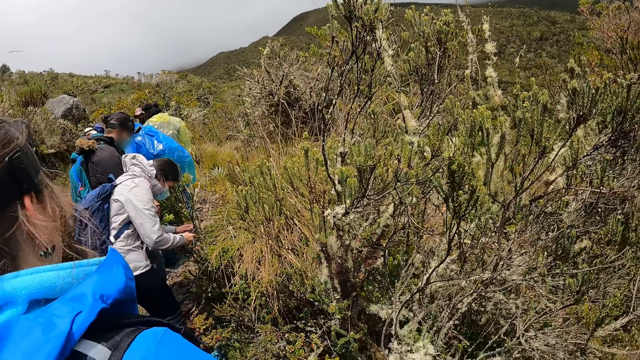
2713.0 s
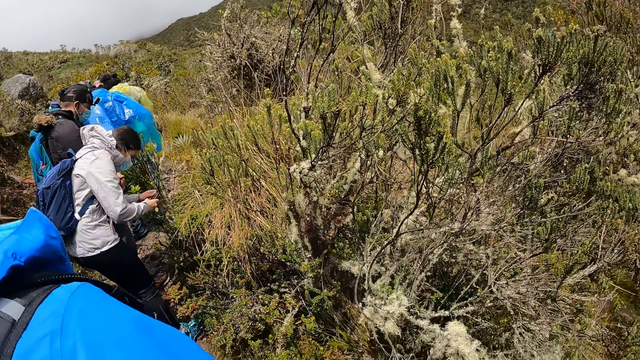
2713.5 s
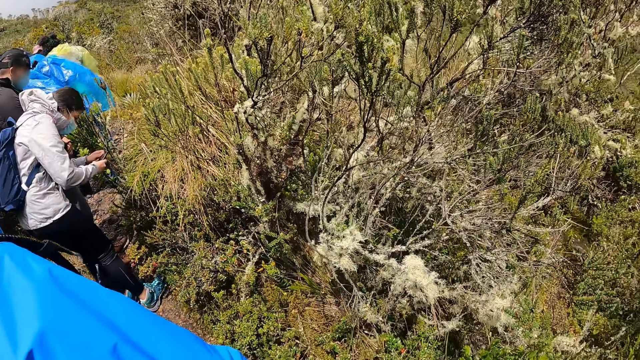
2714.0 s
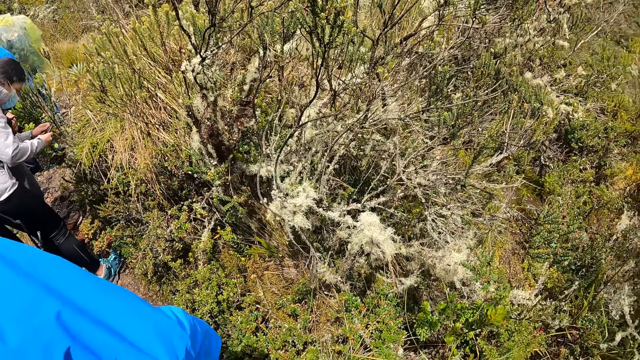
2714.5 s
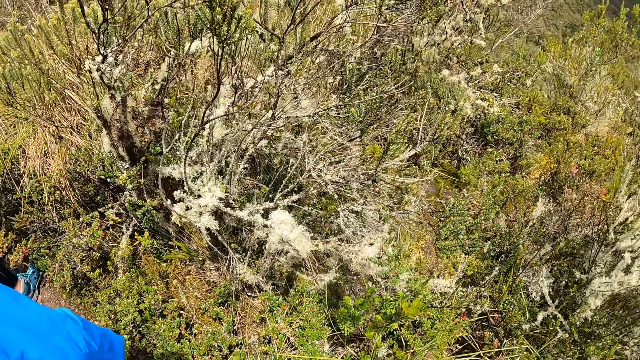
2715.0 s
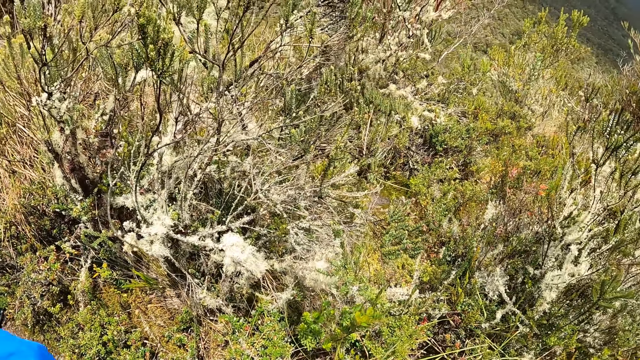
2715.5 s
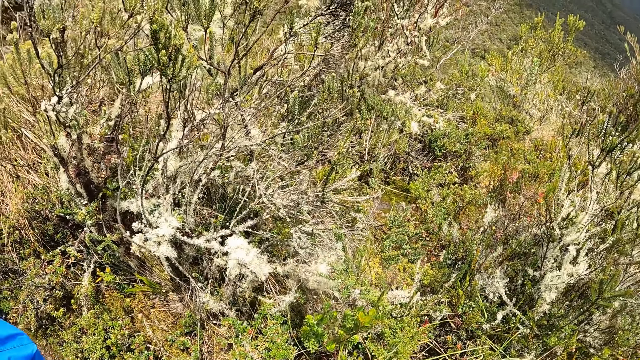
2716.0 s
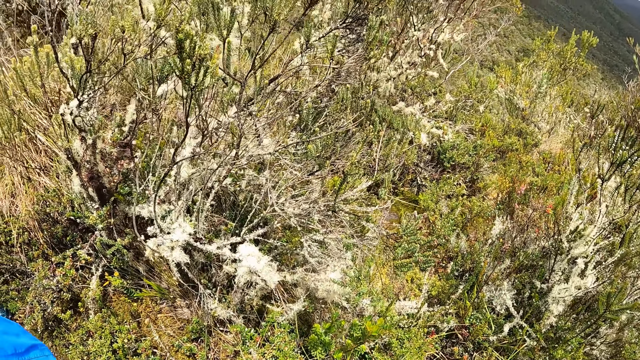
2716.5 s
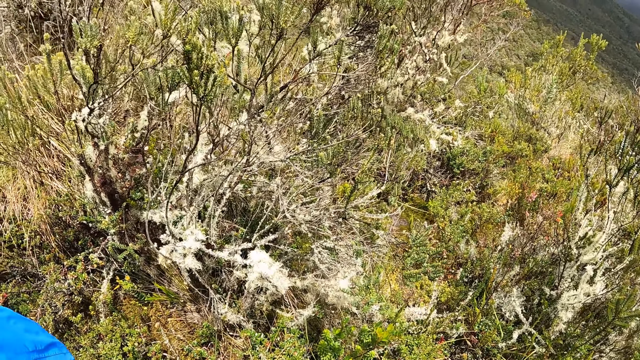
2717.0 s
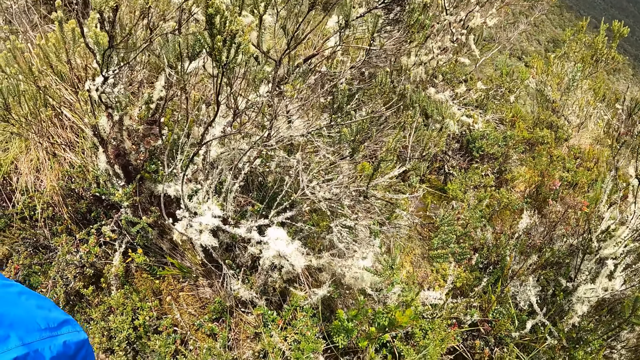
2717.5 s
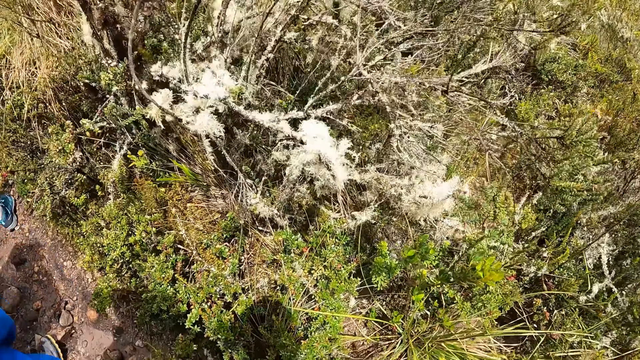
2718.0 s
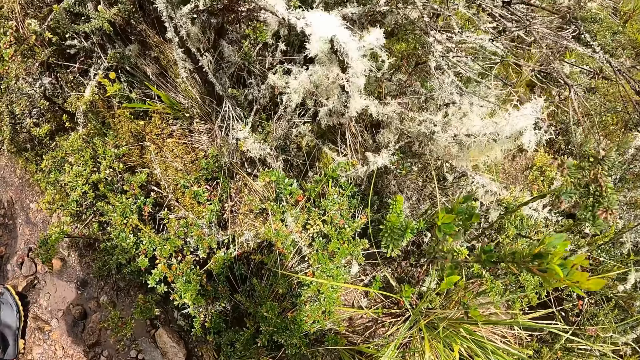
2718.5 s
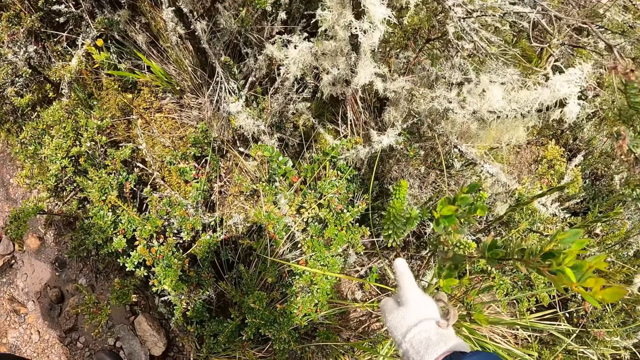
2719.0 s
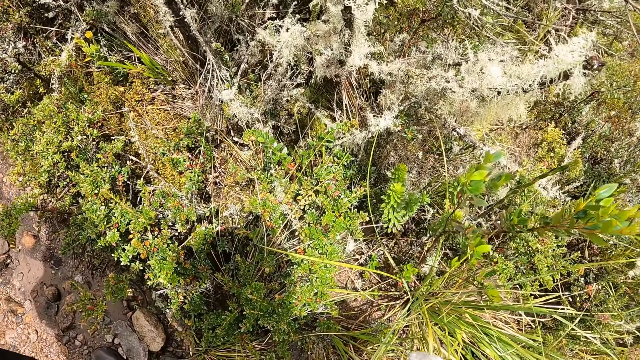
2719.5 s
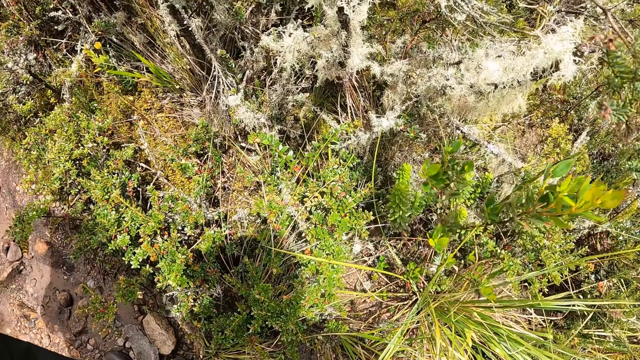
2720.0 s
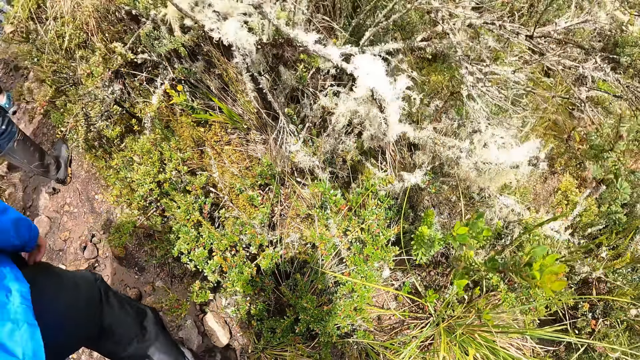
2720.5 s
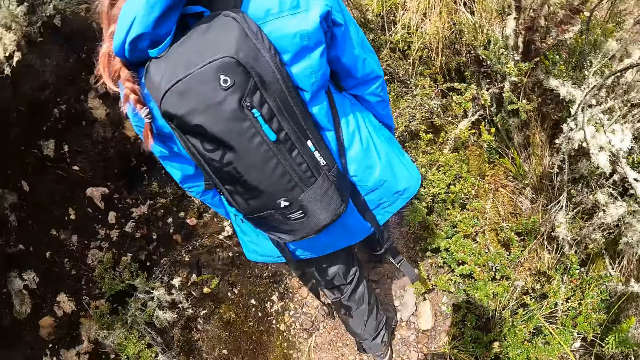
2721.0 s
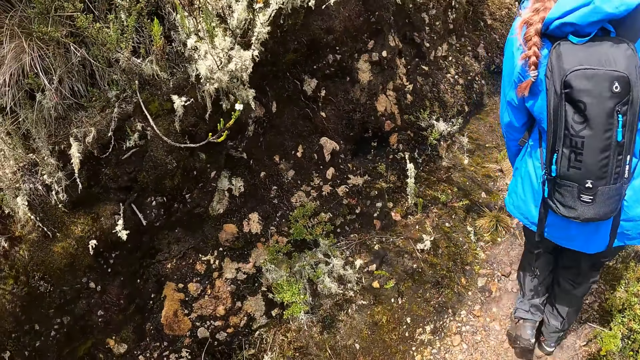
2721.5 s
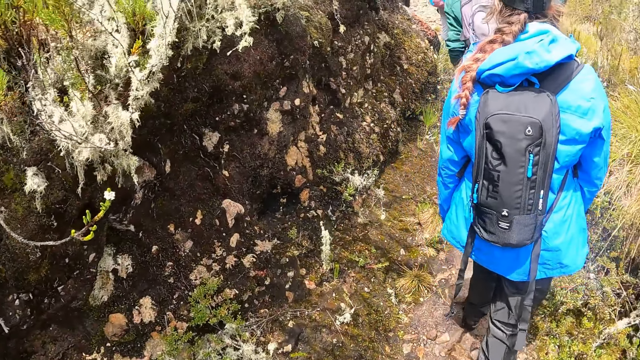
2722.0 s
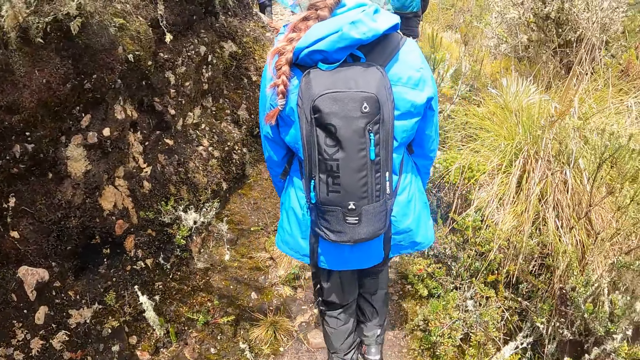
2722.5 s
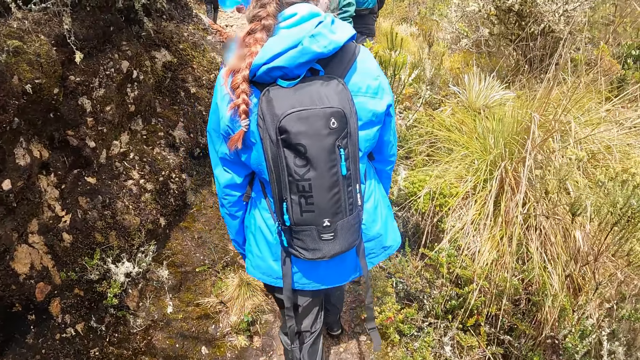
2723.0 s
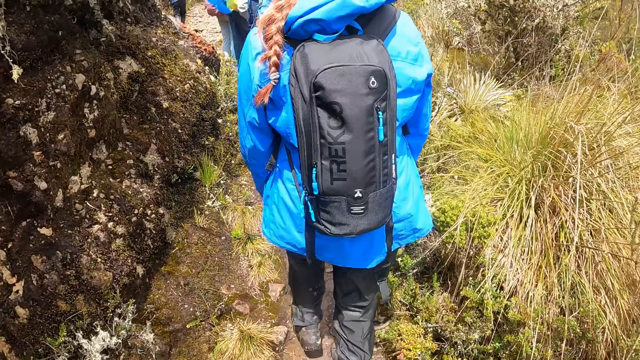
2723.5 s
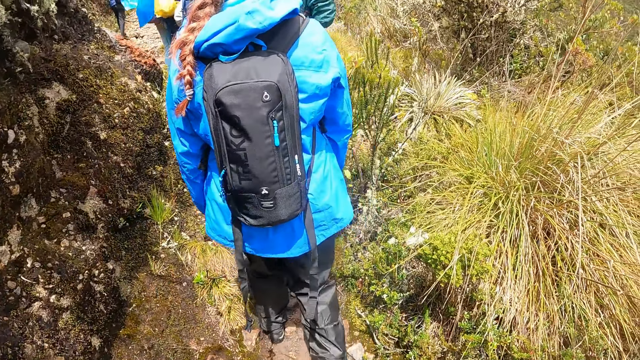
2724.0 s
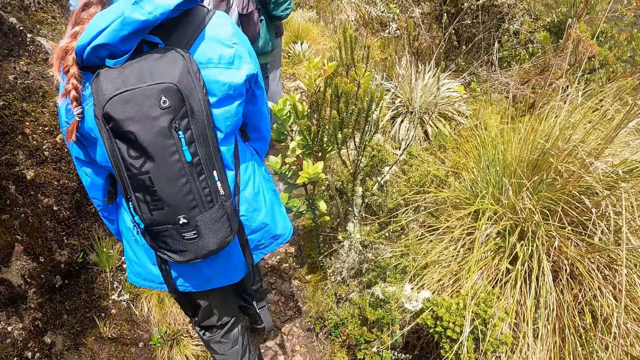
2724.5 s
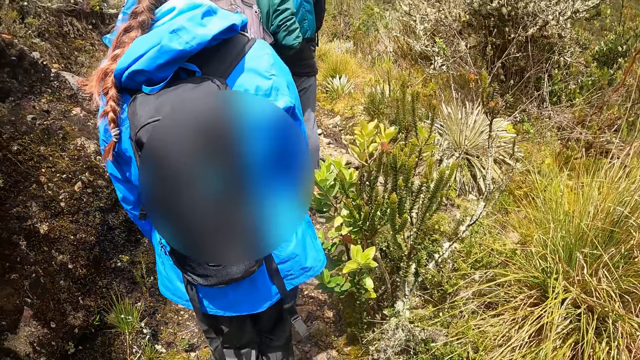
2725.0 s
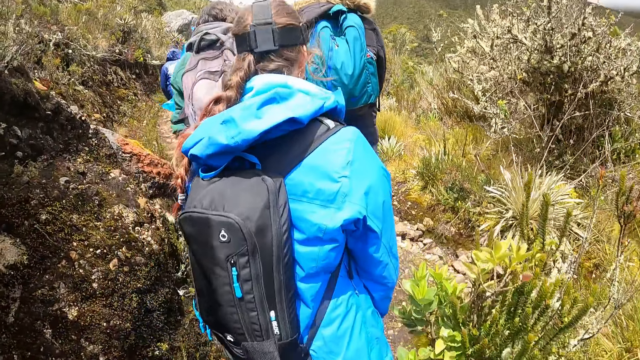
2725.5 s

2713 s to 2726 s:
The camera wearer looks around the mountain. He points at the ground or plant with his left hand. He walks on a field with a woman and a group of people.

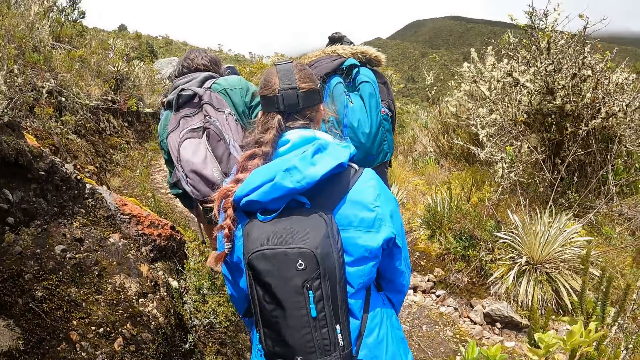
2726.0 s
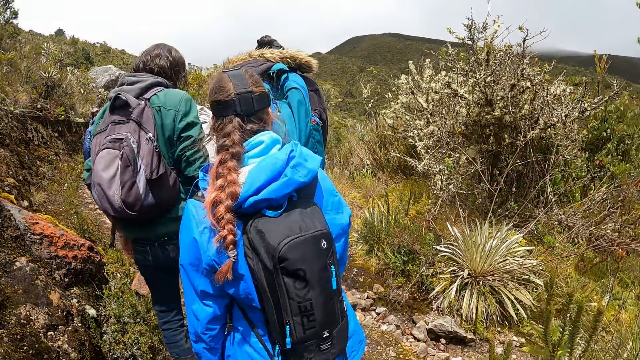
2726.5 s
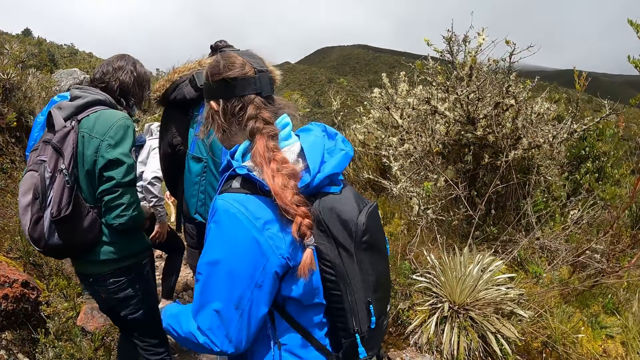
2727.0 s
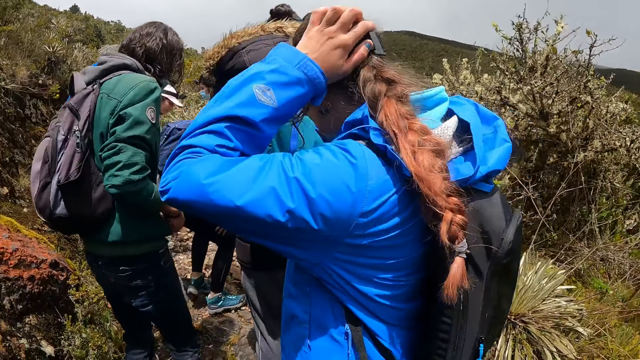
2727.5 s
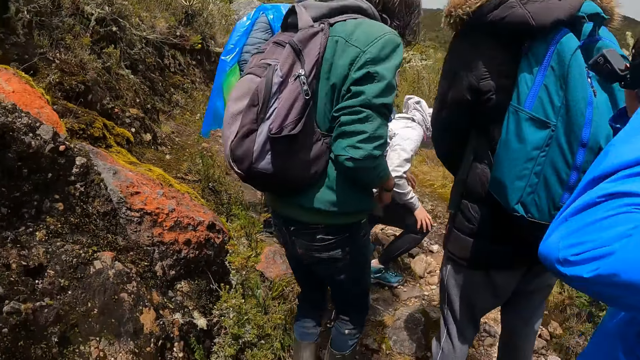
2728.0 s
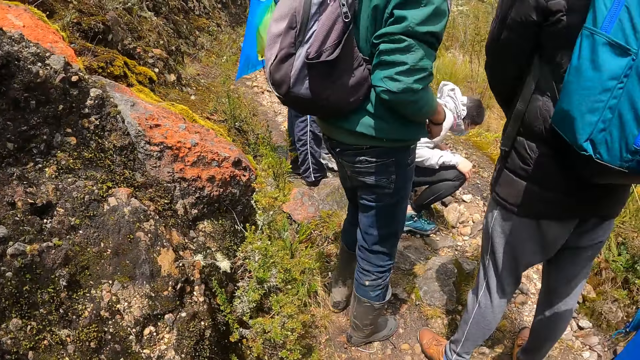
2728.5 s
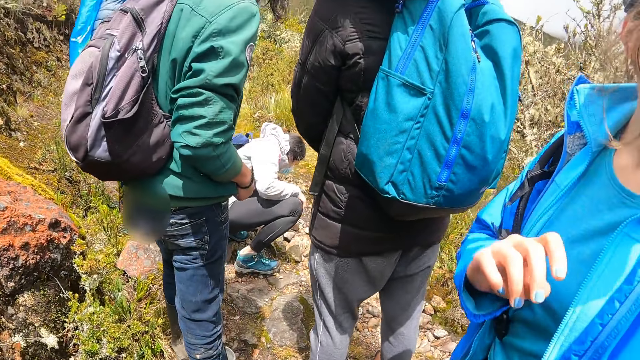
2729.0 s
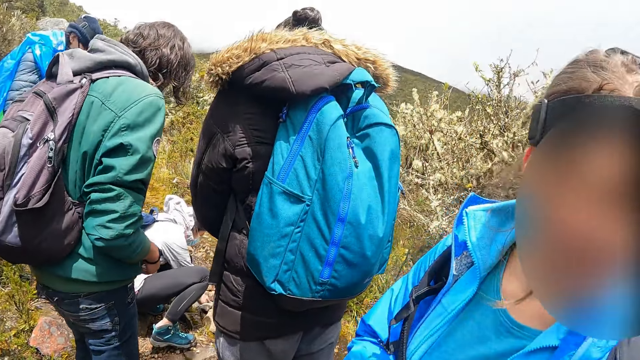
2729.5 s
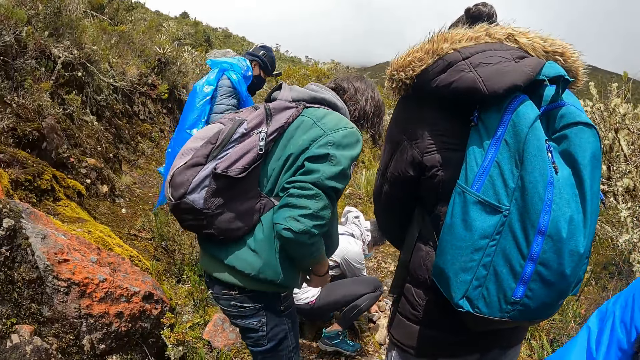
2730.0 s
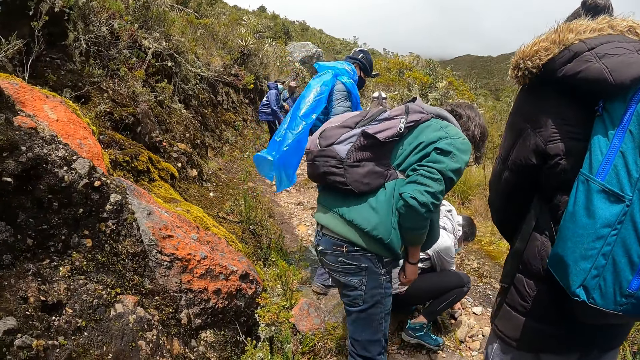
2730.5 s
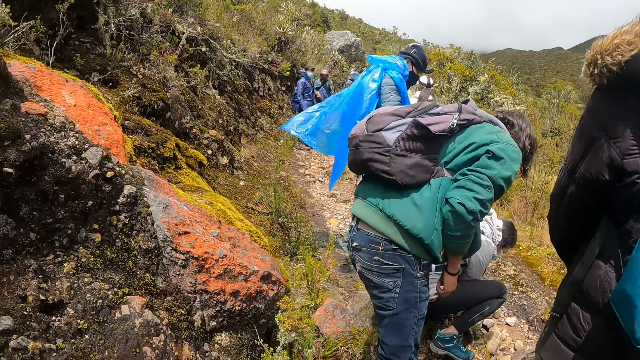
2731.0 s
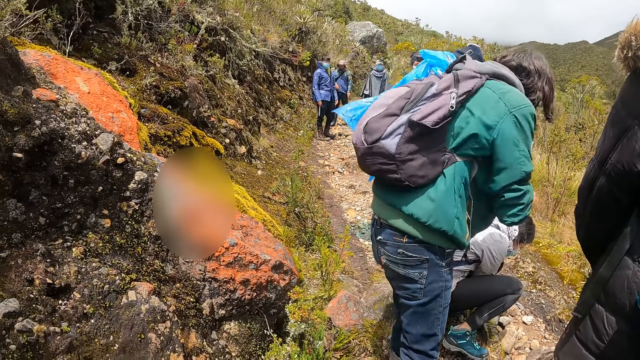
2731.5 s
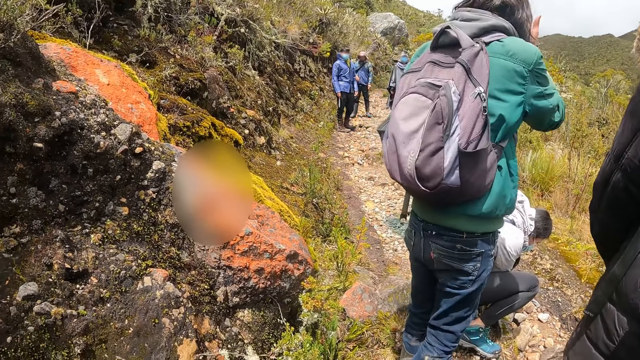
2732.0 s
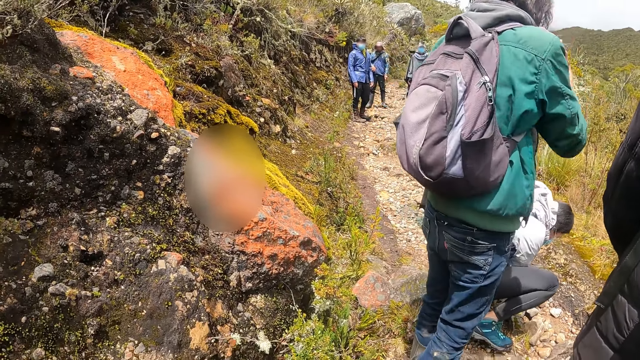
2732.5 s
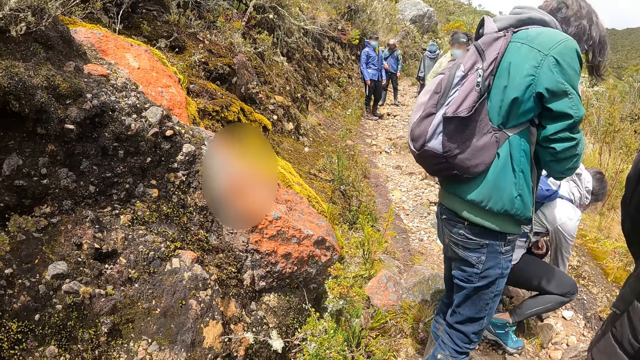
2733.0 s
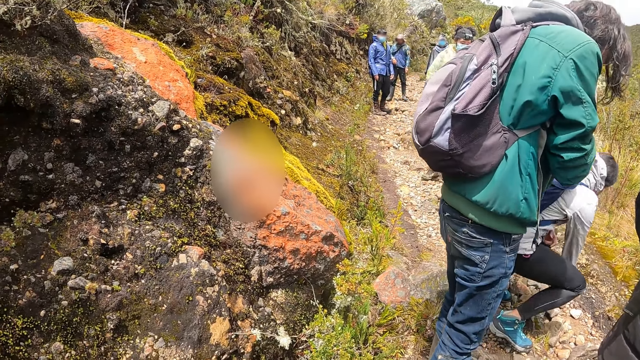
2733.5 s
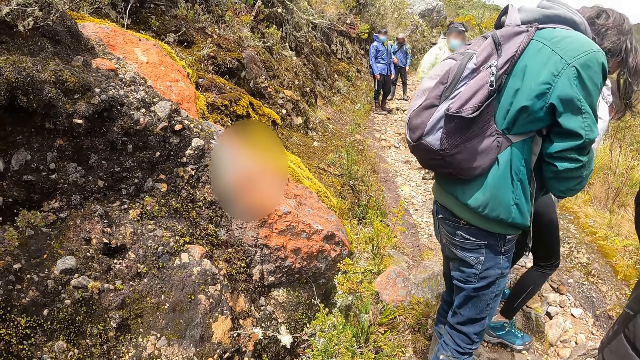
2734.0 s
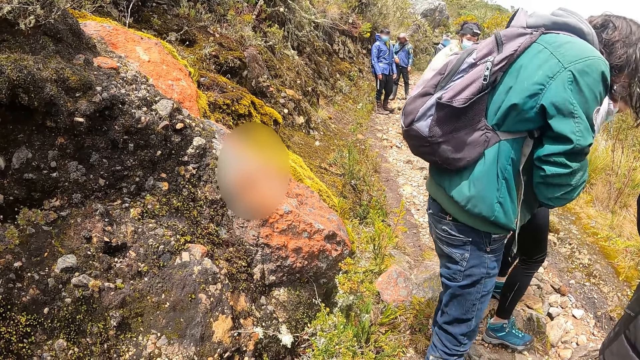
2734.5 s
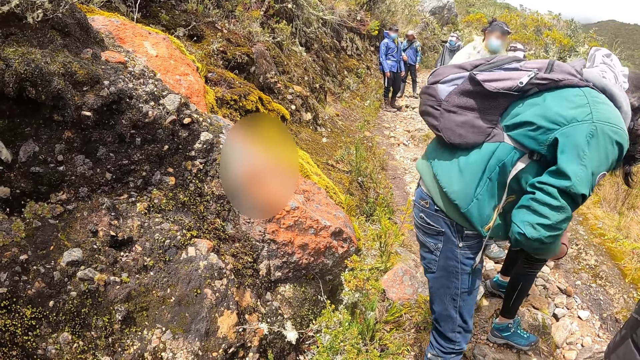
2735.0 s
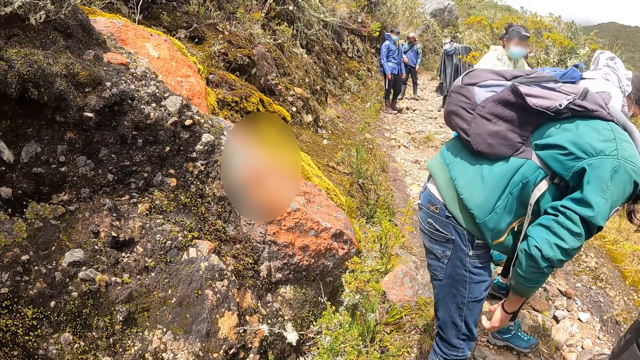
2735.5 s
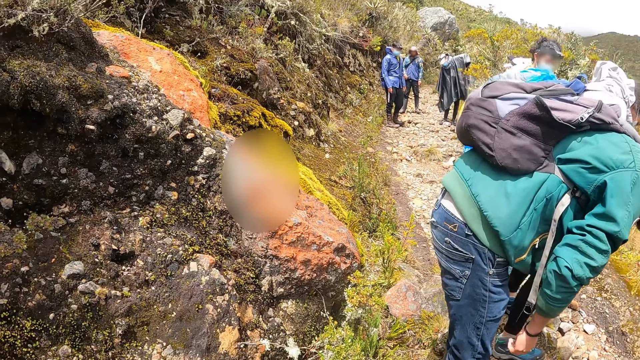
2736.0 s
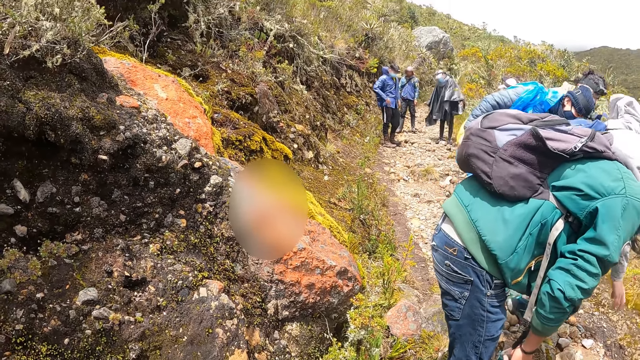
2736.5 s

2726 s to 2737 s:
The woman touches her hair with her left hand. The camera wearer looks around. A man touches his hair with his right hand.
